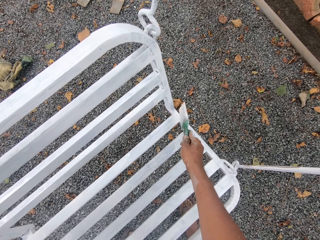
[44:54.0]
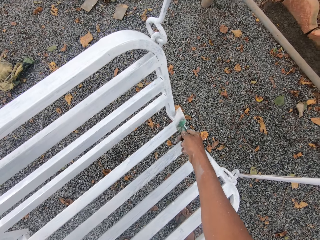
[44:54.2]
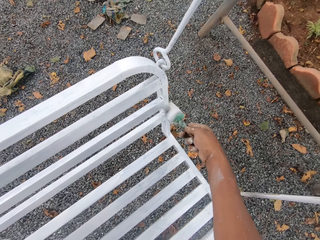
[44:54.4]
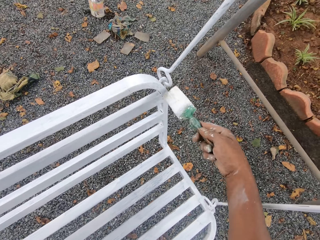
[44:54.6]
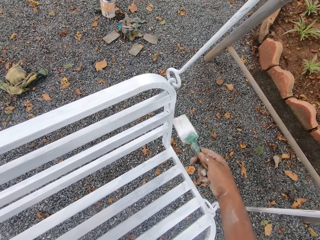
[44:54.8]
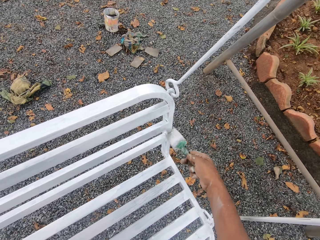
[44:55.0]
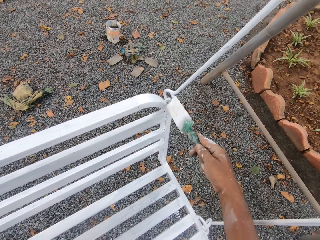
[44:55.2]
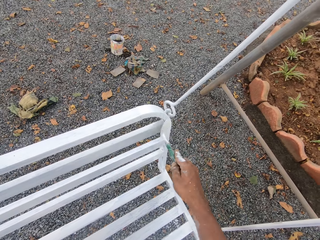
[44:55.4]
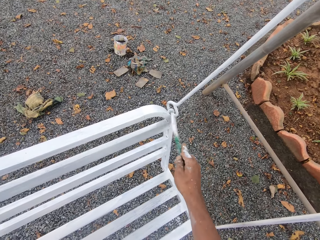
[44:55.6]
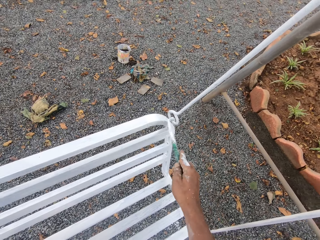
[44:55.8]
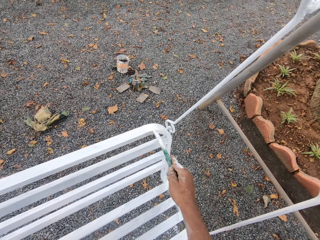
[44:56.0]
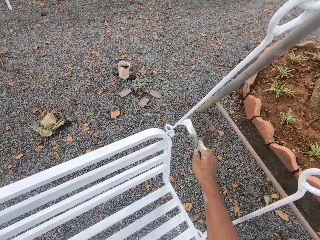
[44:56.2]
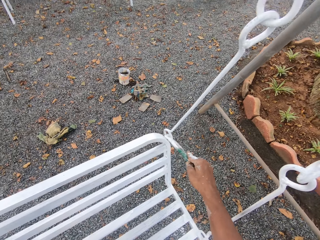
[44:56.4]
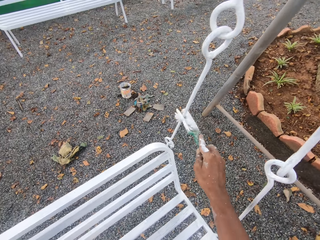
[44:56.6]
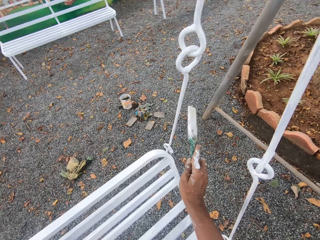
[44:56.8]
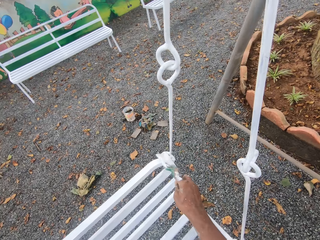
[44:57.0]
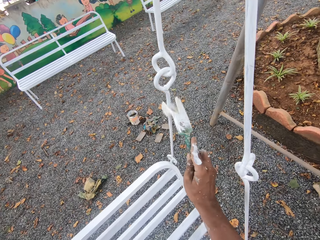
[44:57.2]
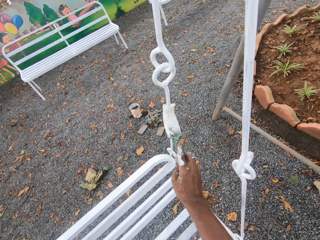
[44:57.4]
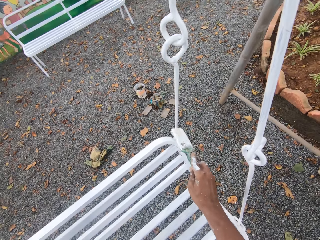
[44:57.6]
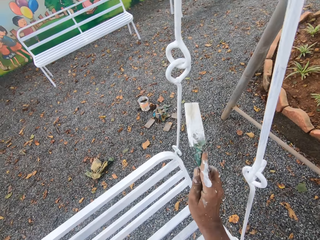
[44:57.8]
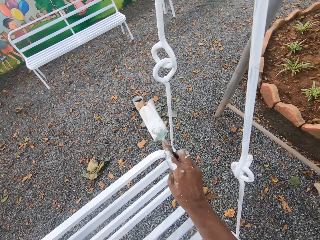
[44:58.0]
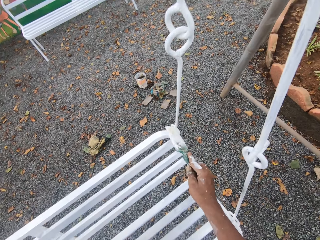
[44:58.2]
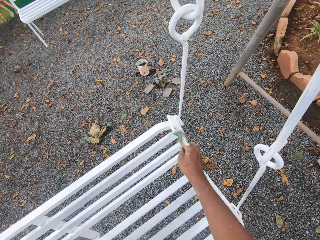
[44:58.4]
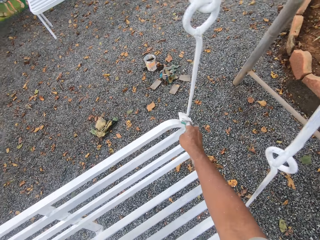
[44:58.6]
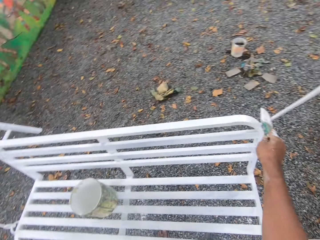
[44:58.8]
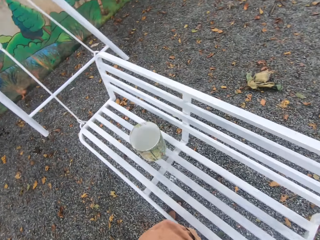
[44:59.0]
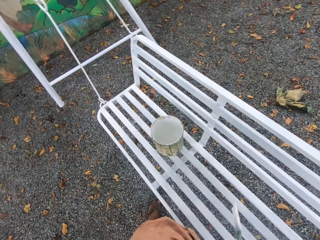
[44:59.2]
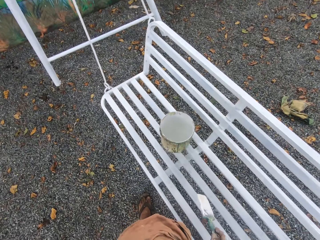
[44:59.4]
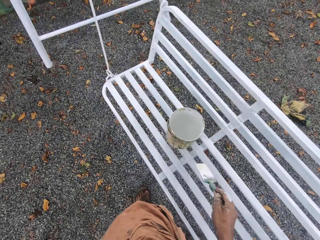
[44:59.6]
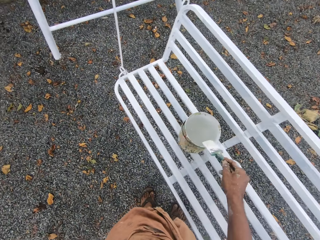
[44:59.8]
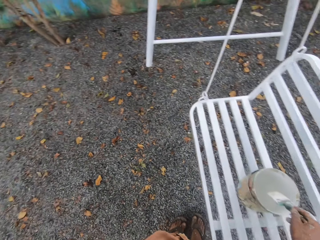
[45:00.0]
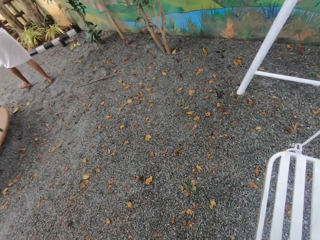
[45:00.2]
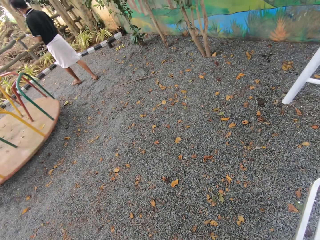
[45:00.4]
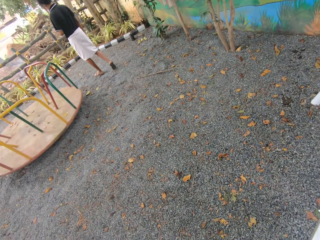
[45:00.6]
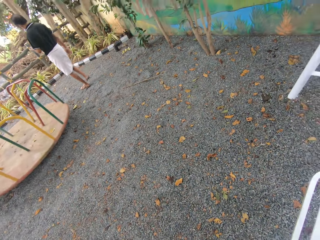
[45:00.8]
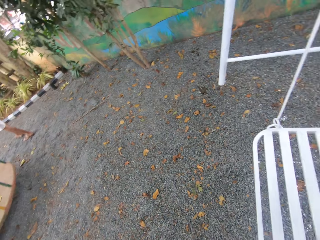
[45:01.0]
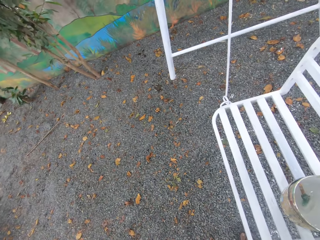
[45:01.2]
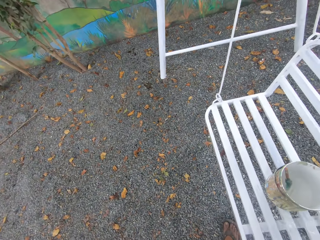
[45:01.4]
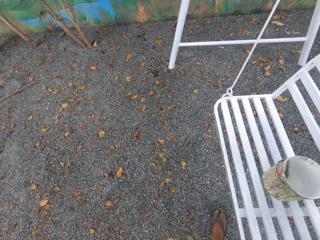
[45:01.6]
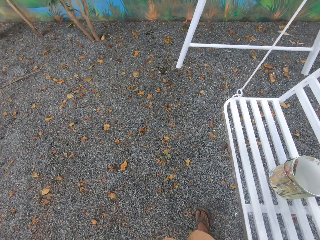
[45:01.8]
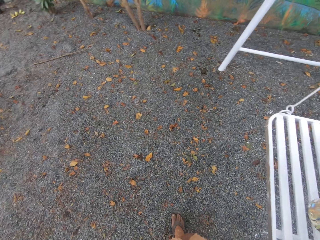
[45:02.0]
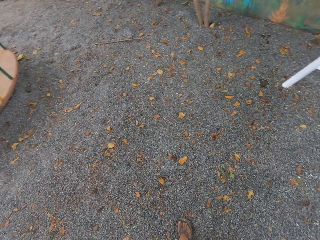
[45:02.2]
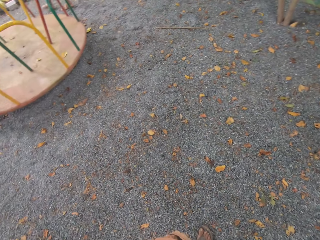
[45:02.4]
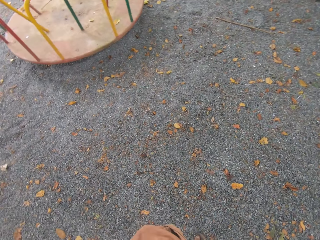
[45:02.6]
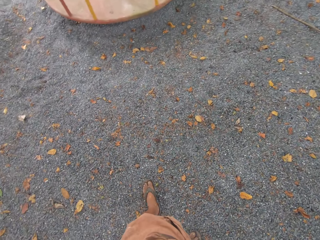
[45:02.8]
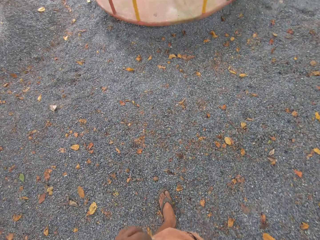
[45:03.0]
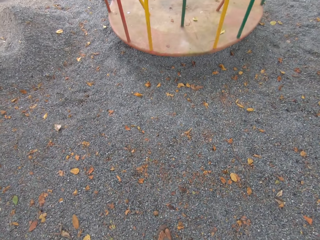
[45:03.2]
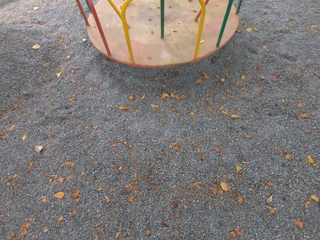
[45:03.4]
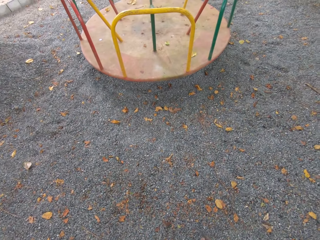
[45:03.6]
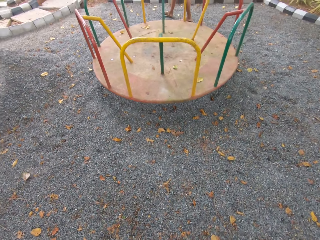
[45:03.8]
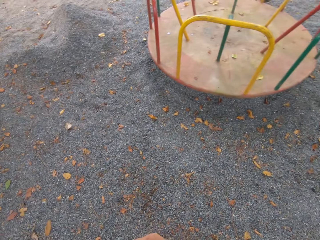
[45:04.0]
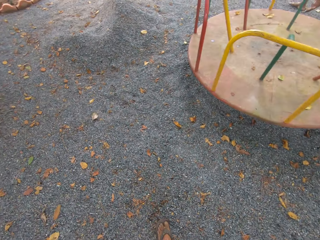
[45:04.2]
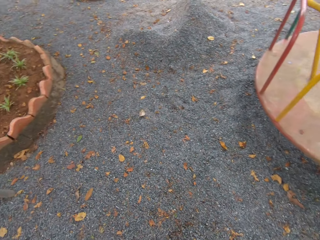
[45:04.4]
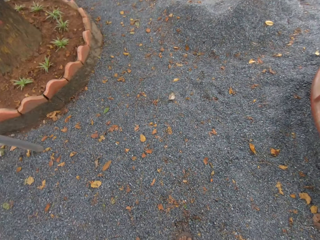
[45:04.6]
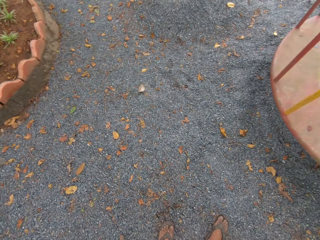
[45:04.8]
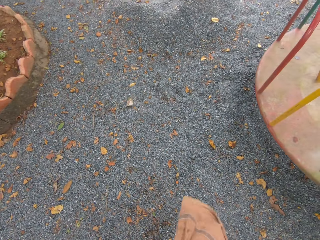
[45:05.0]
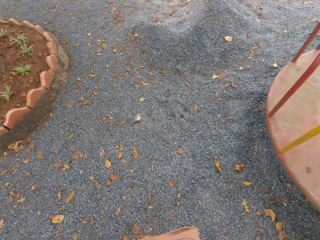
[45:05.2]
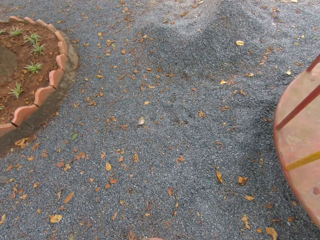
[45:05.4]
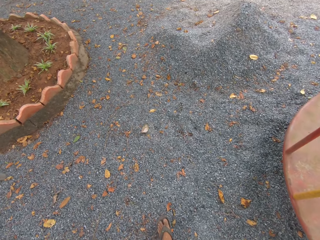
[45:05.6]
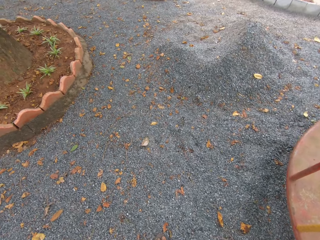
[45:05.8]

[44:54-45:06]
The camera wearer paints something. He looks around the compound. He drops the brush in the container on the swing seat with his right hand. He walks around the compound.

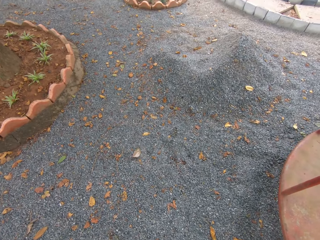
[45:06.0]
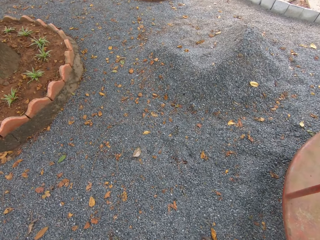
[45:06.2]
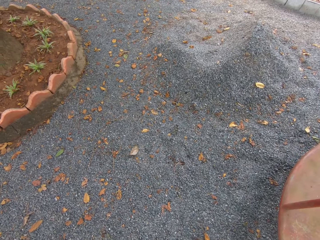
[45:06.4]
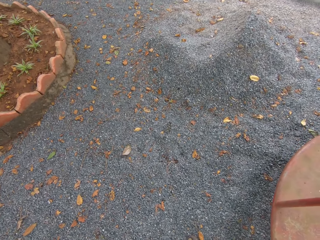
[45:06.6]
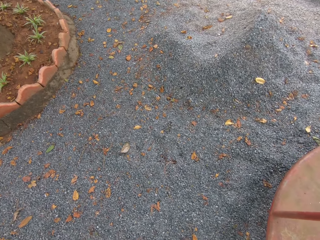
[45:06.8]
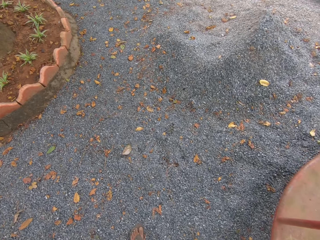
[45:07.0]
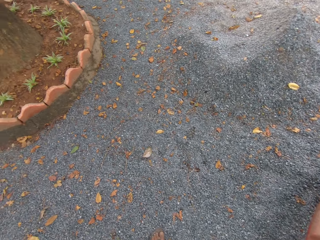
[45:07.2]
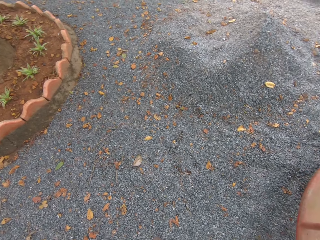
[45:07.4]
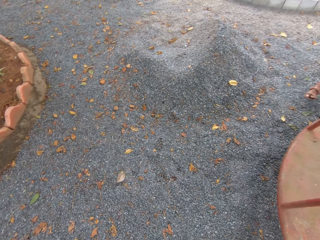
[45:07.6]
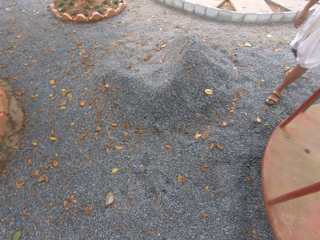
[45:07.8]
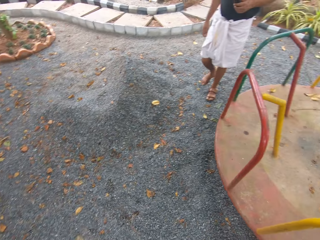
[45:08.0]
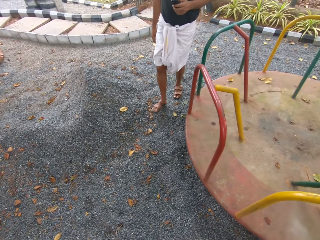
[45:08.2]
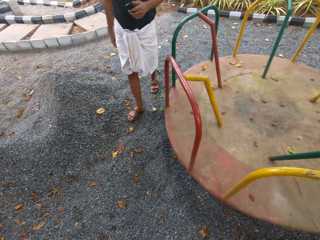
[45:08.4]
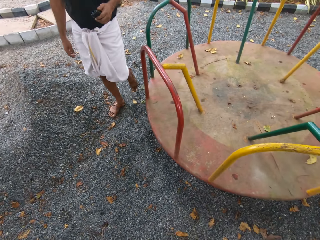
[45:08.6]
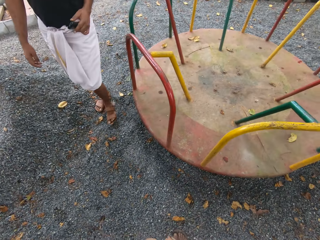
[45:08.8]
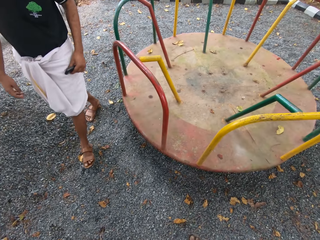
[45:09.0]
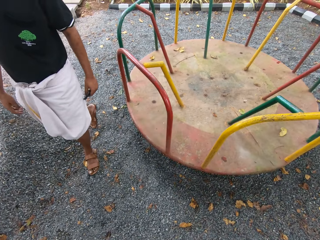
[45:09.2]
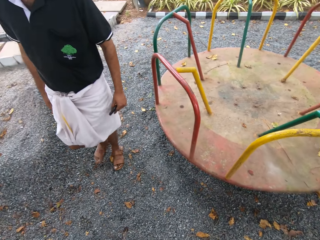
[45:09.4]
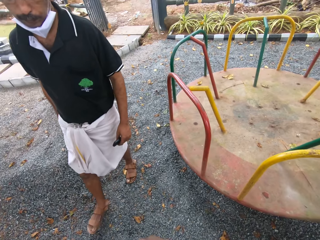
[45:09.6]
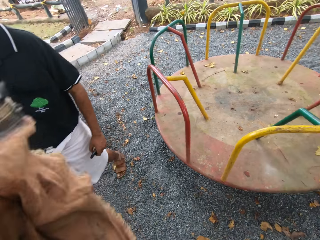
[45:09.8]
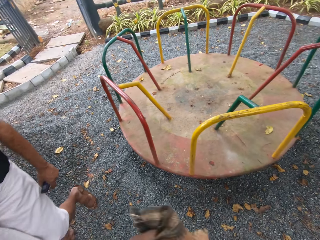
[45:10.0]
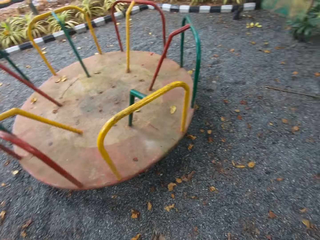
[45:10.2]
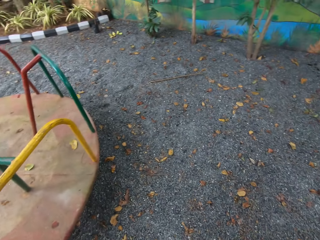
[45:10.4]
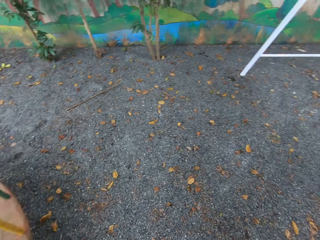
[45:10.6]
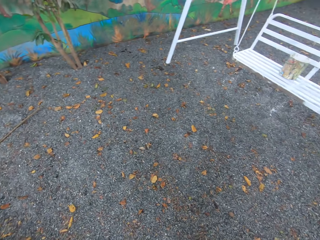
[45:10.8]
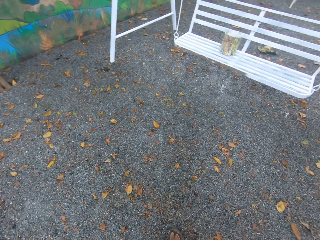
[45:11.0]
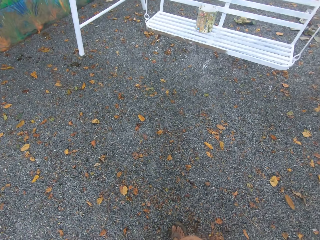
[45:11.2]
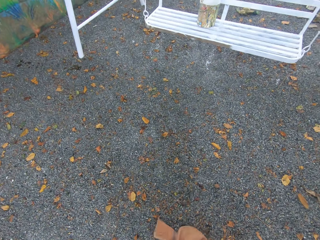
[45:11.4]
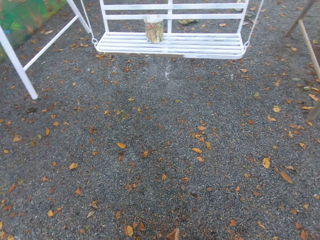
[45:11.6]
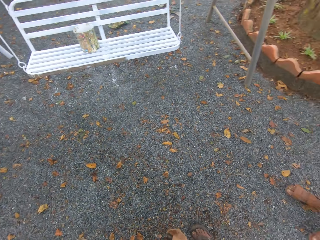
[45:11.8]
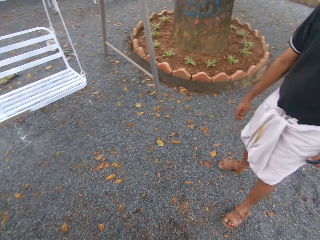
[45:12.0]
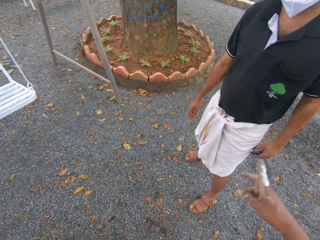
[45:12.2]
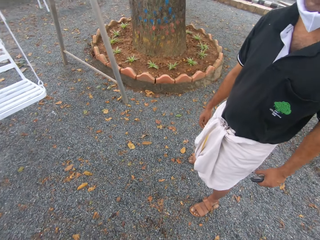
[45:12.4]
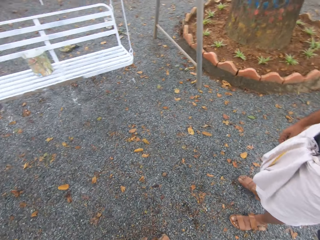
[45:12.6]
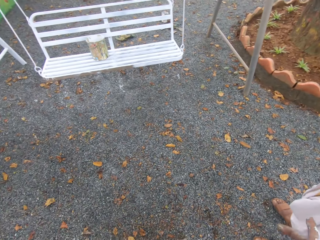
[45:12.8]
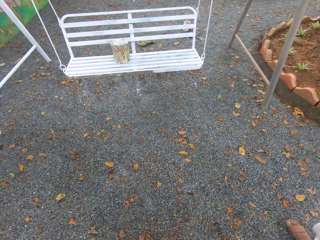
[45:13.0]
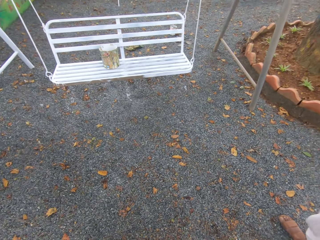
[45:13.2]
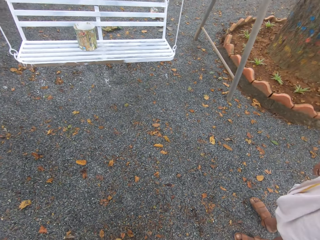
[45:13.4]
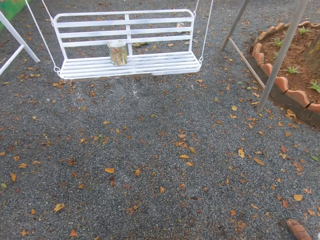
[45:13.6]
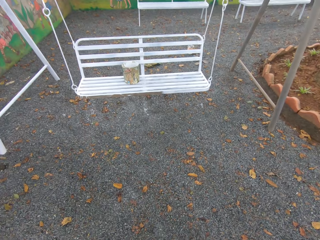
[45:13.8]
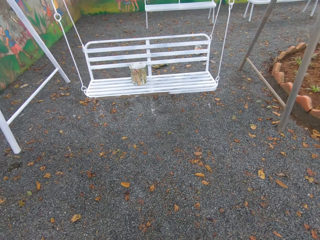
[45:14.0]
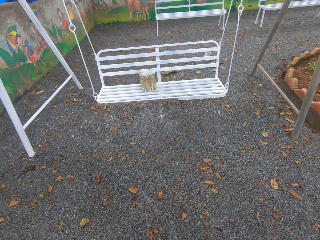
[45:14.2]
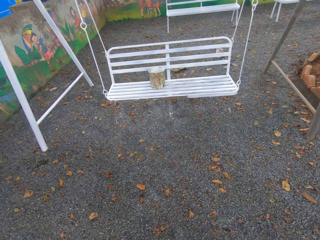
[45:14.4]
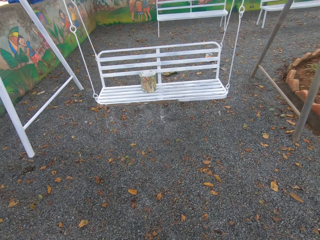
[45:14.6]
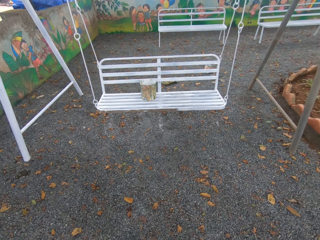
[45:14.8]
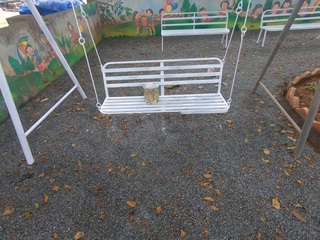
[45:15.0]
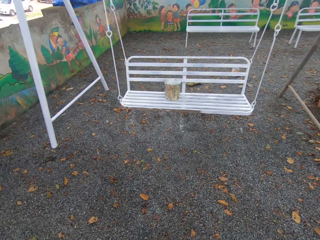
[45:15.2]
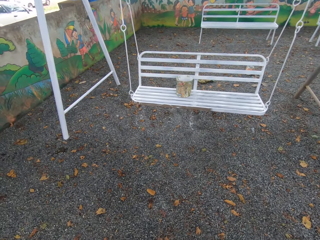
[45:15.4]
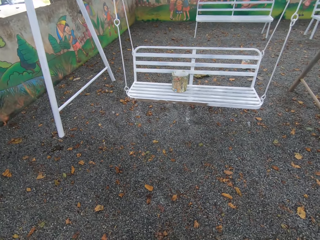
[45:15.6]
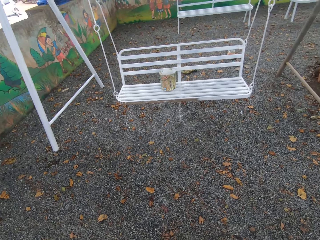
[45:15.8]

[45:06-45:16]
A person walks in the compound. The camera wearer interacts with the person. They look around the compound.
